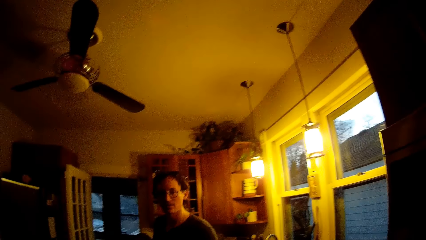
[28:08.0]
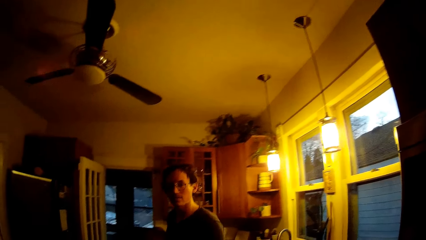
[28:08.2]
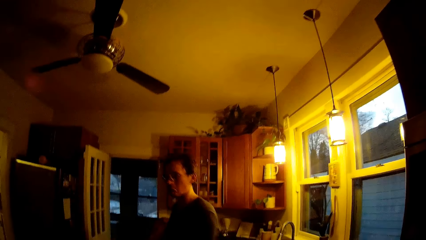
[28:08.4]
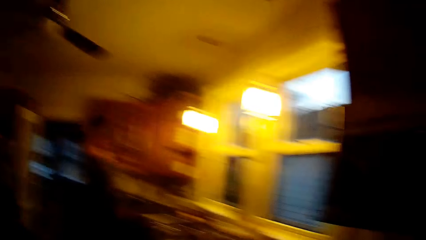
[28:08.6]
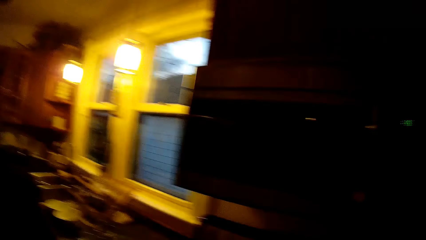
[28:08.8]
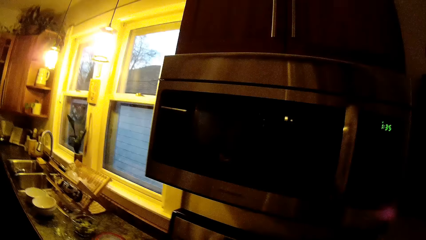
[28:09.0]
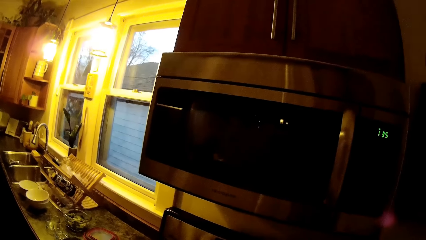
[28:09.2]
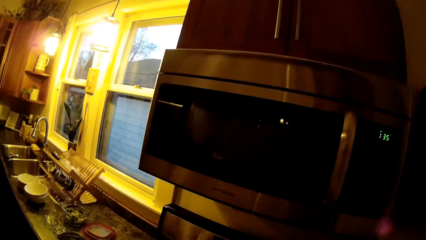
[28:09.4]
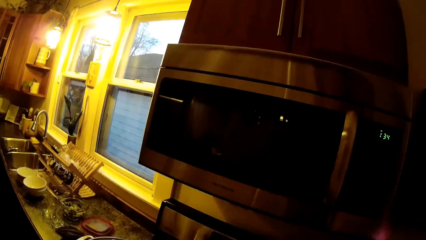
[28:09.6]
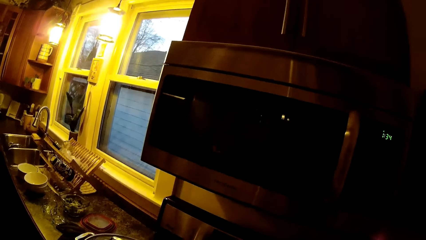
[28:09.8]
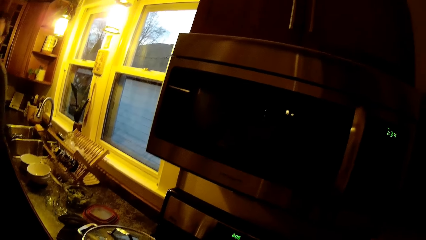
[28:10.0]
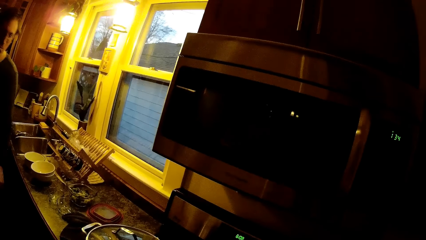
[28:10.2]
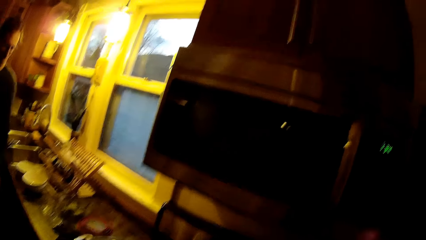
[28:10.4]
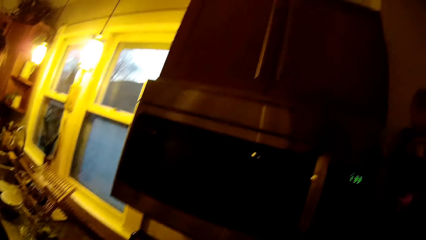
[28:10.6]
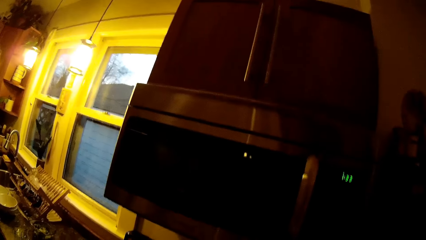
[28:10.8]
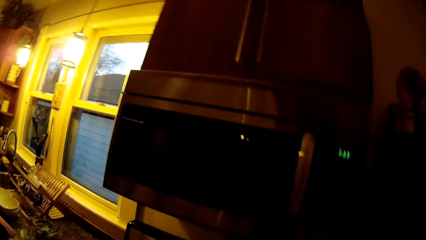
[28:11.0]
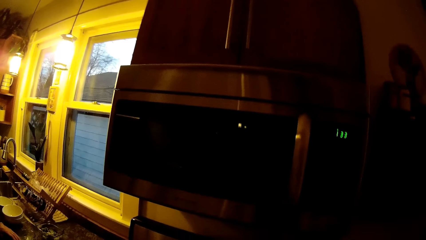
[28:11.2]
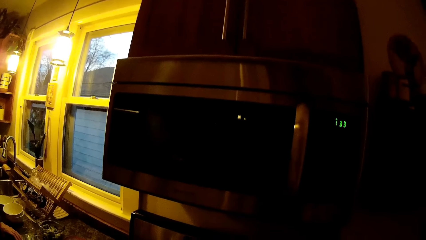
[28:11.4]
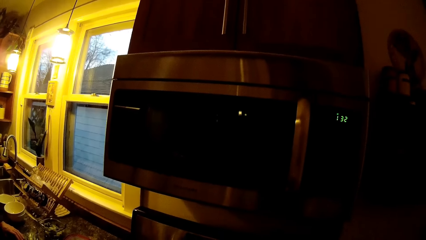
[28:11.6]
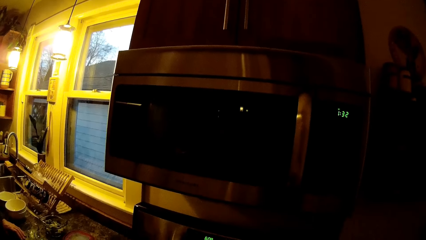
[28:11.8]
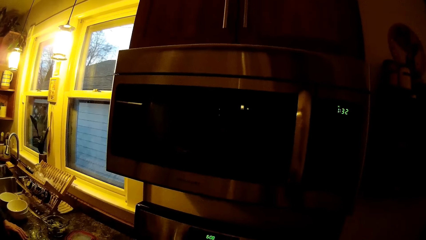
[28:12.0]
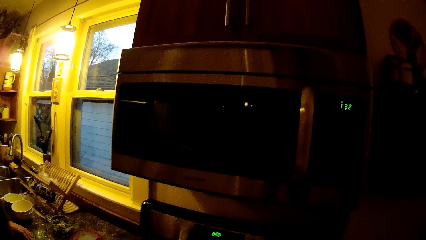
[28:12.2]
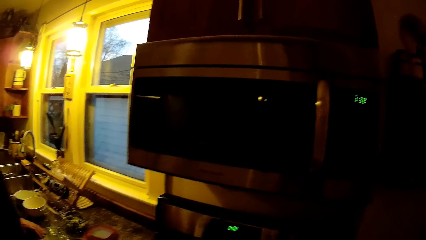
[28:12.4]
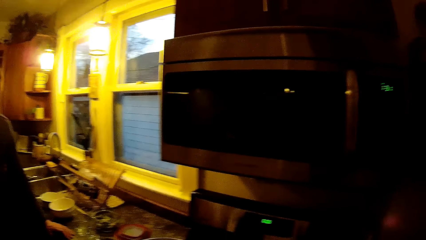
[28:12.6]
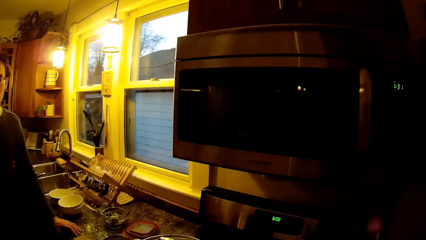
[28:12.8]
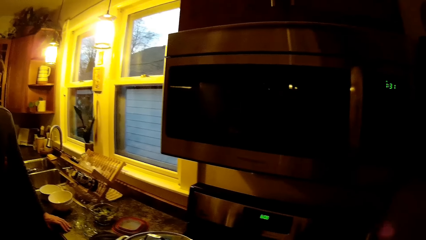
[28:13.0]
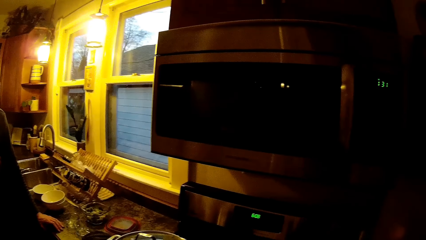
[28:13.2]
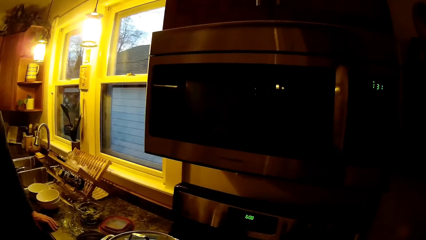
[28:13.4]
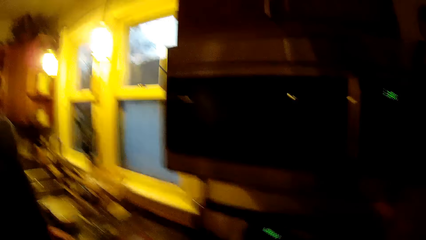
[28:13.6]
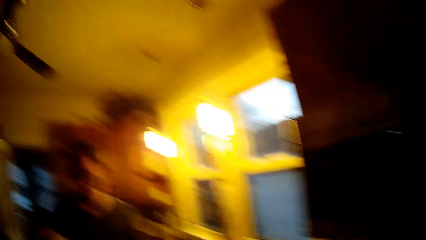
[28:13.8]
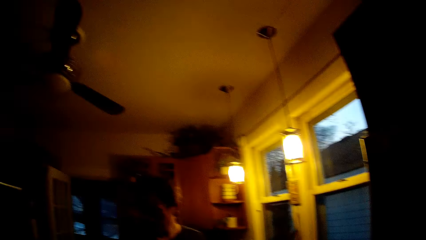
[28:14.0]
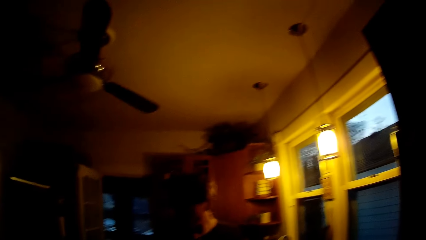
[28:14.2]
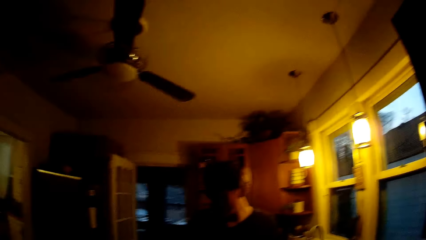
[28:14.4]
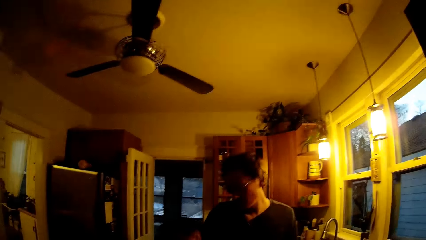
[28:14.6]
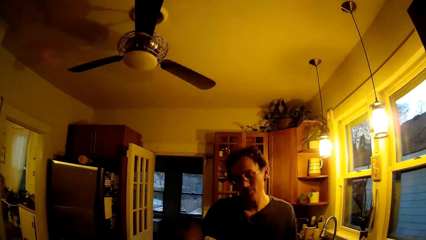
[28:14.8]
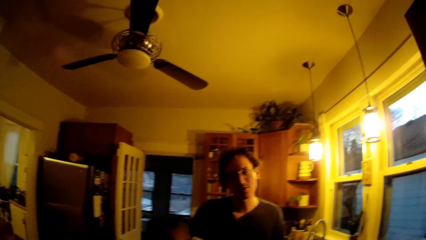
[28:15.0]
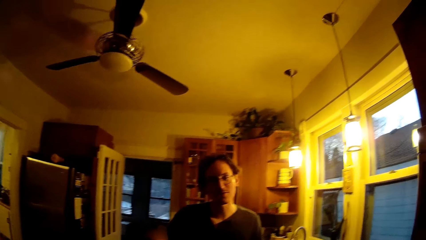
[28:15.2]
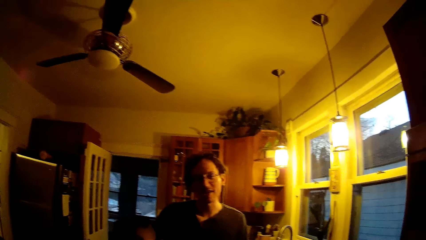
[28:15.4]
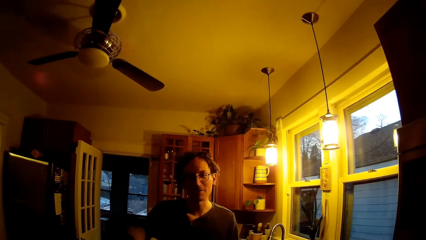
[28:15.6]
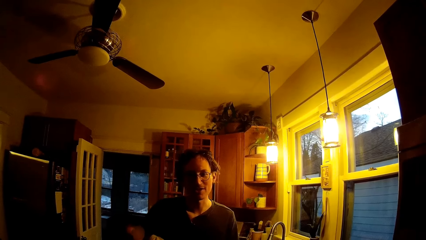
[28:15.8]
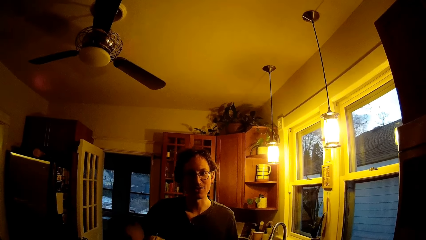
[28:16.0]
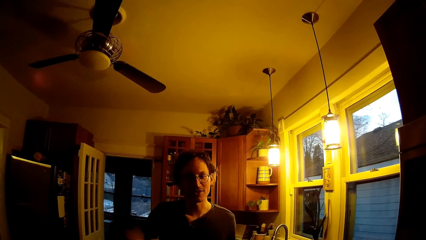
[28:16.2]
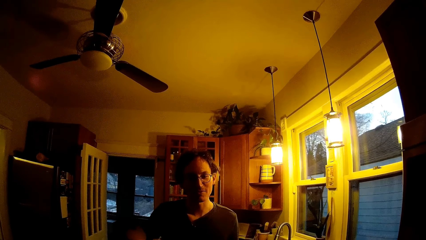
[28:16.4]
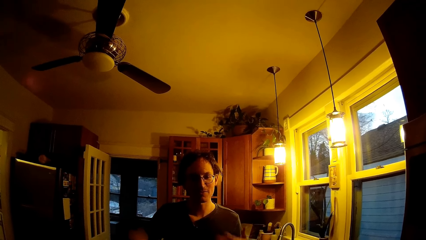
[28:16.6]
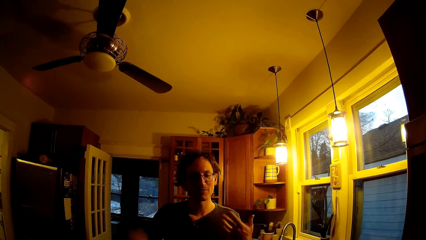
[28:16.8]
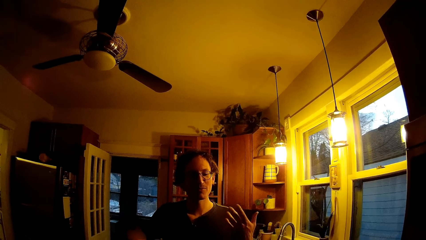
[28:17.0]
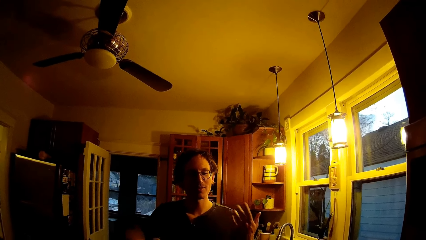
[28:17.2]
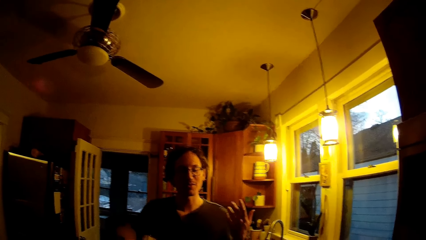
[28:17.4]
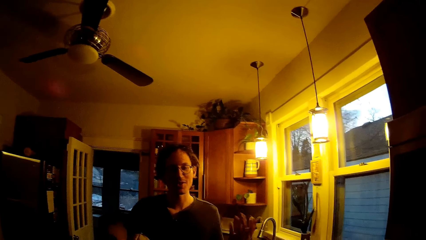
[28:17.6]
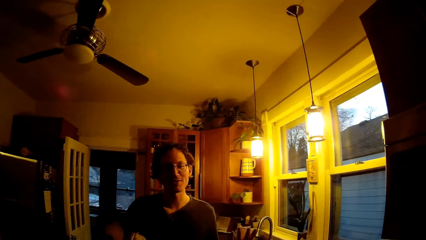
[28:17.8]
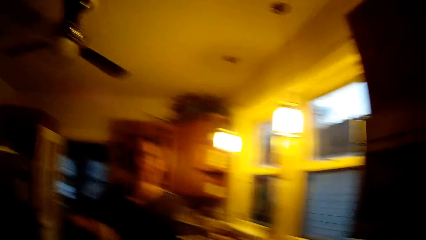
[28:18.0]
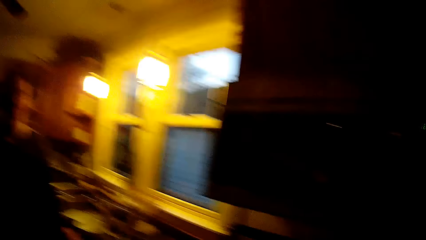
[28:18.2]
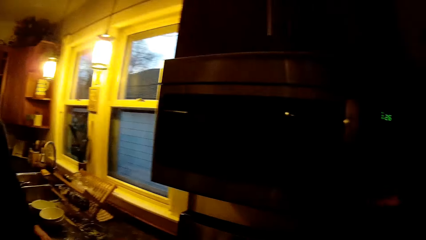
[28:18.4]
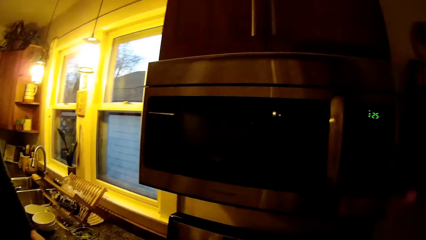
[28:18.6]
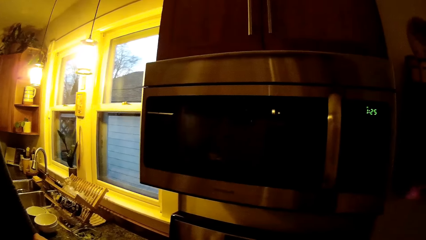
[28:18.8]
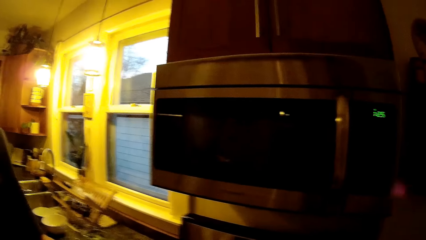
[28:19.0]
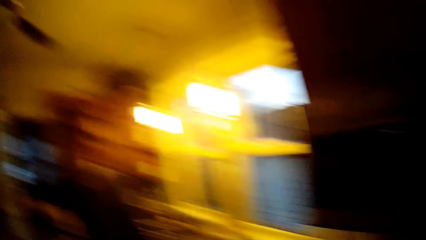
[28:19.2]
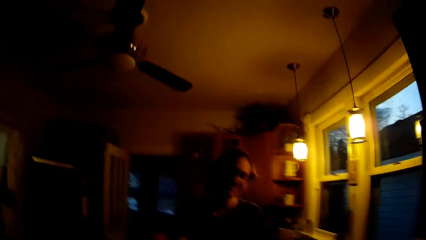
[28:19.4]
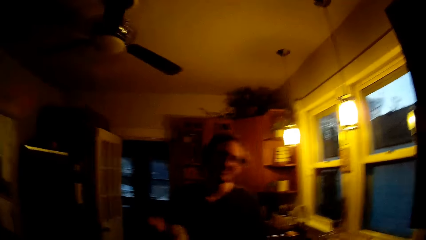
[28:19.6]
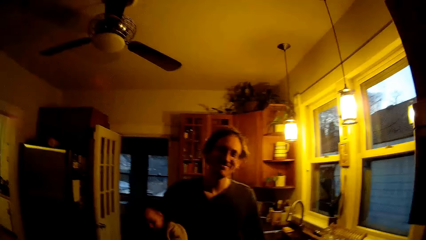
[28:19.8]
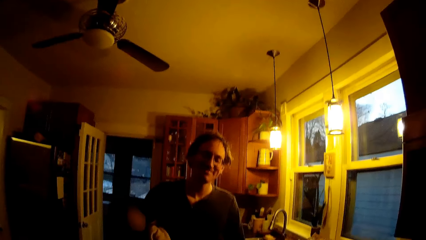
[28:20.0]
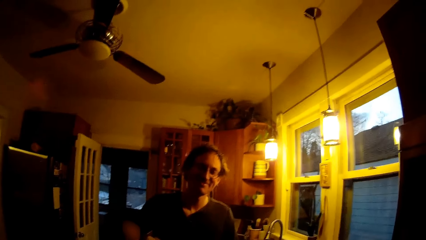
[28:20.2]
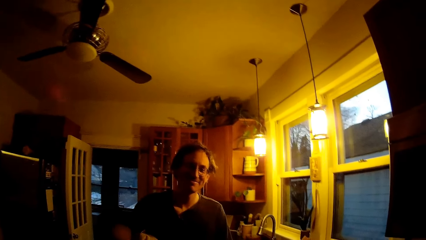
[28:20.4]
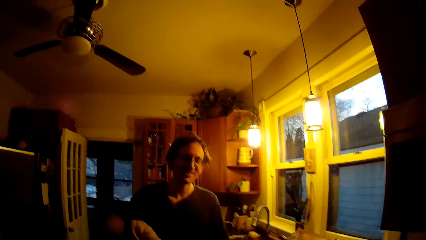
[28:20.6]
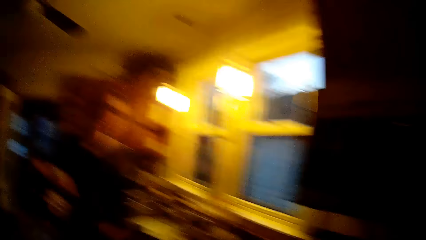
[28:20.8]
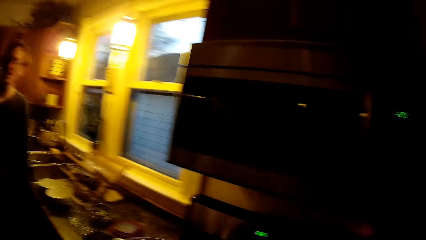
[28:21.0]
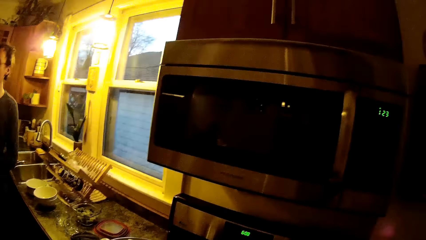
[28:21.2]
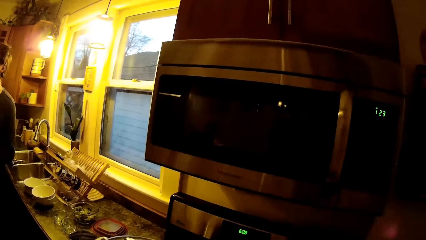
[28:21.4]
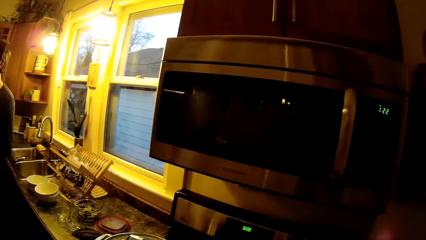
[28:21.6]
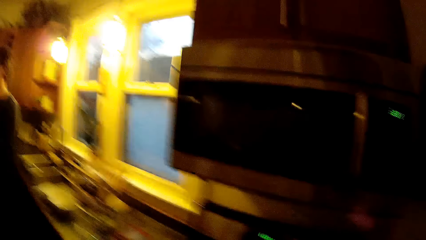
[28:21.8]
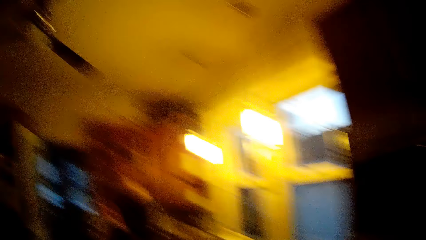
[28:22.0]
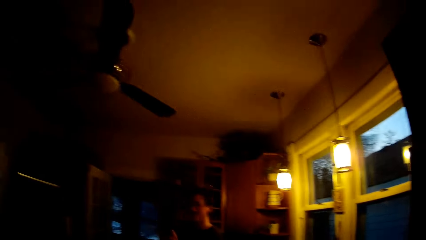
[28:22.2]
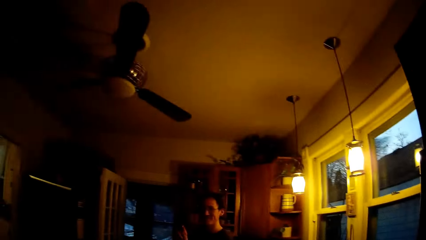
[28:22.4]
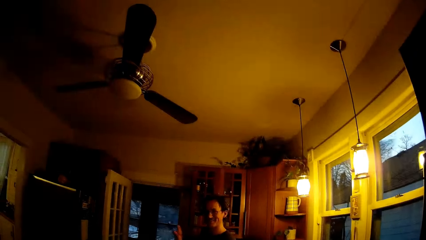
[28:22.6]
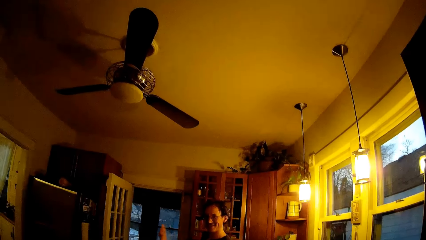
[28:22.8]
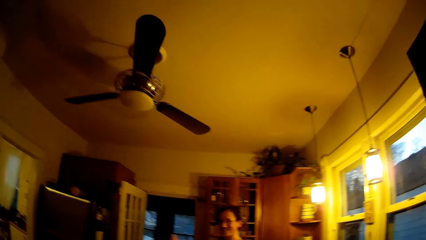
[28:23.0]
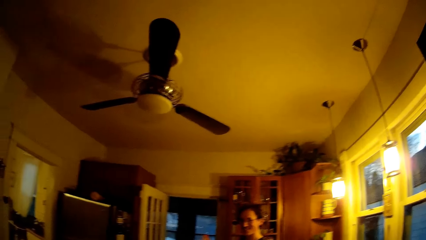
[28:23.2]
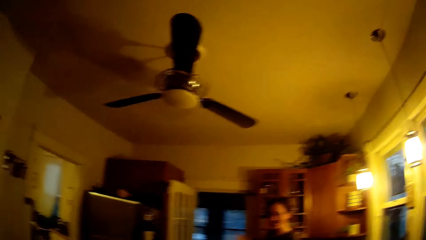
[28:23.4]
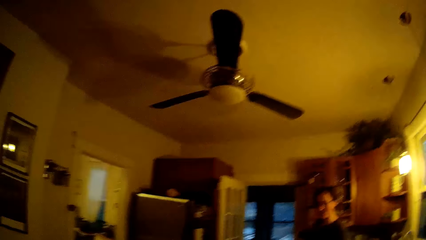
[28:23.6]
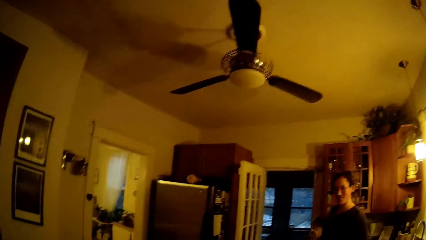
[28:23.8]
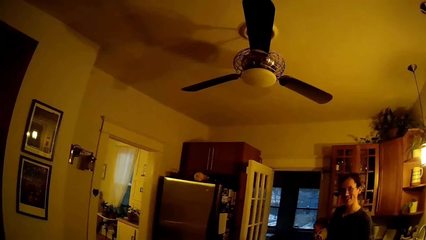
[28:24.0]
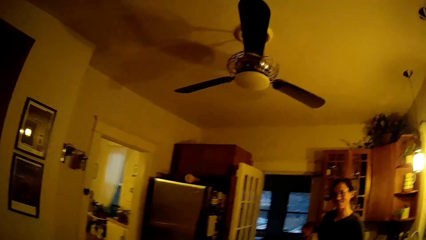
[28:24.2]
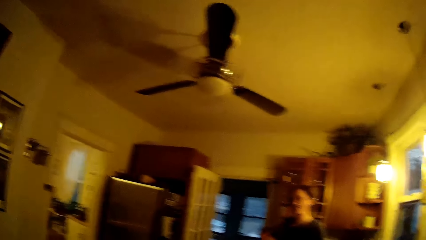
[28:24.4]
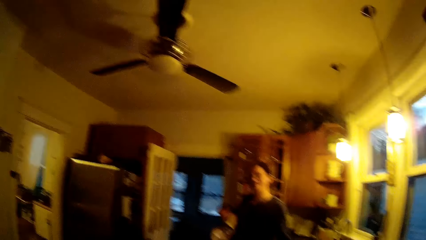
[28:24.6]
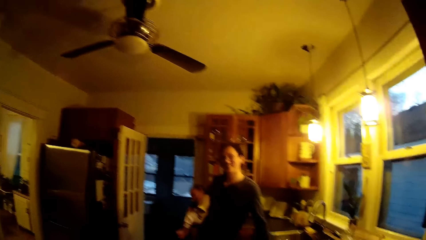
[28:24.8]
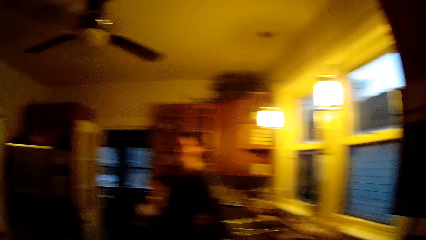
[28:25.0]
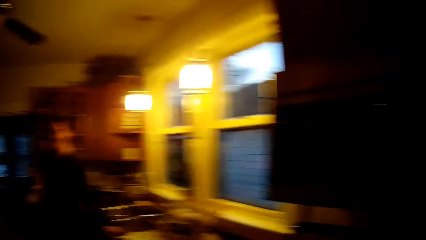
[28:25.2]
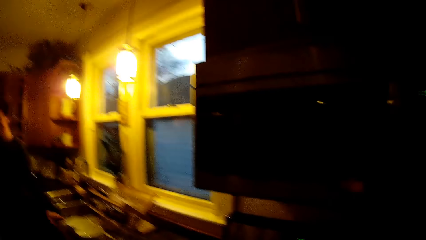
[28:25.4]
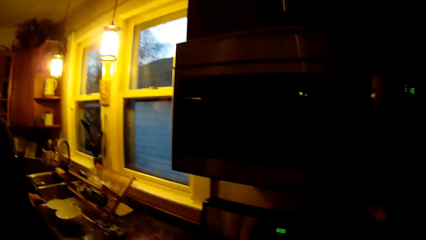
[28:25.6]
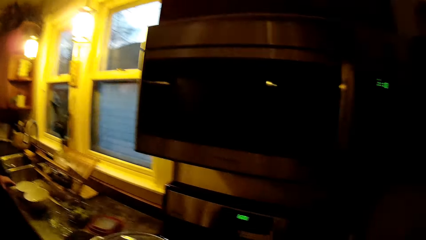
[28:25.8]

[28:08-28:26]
The camera wearer looks around. The man places his left hand on the kitchen table. The man talks to the camera wearer. The camera wearer looks around. The man dialogues with the camera wearer. The baby cries. The man raises his left hand to his chest level. The camera wearer looks around and dialogues with the man. The man pushes his left hand forward. The camera wearer looks around. The man places his left hand on the kitchen table.
